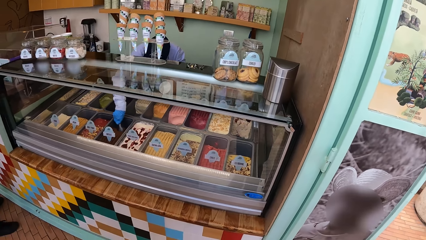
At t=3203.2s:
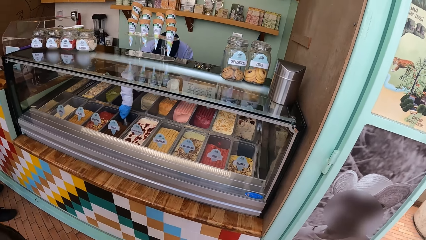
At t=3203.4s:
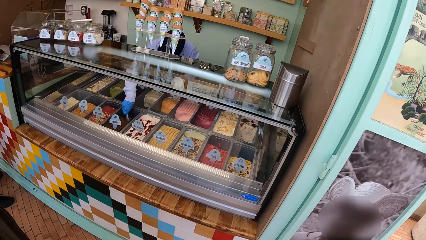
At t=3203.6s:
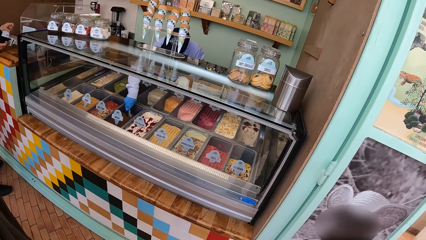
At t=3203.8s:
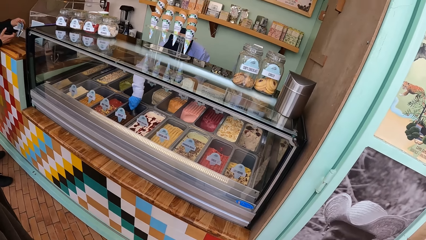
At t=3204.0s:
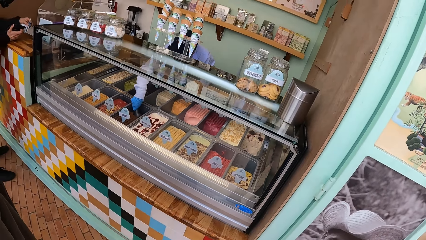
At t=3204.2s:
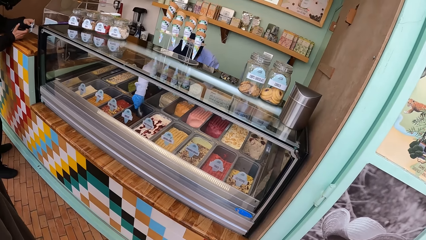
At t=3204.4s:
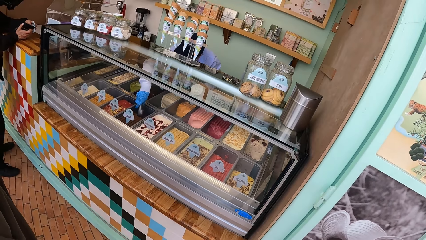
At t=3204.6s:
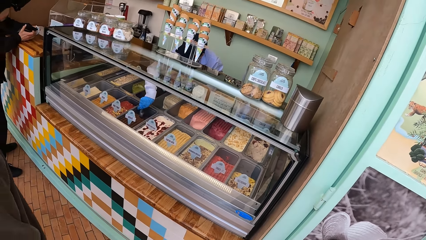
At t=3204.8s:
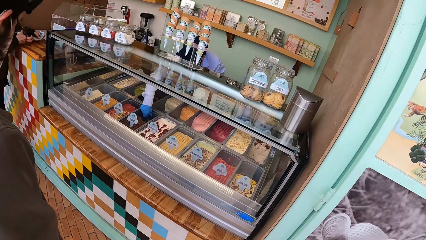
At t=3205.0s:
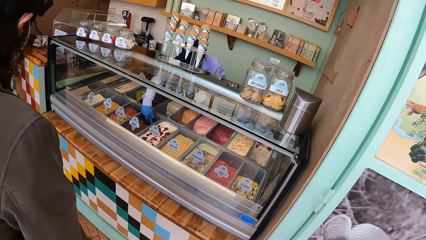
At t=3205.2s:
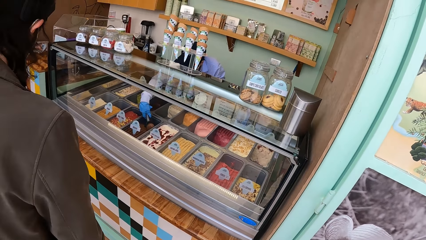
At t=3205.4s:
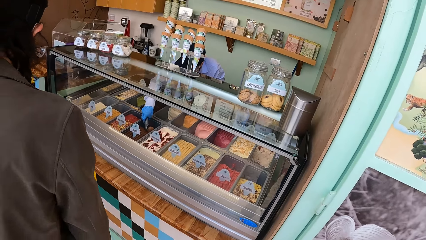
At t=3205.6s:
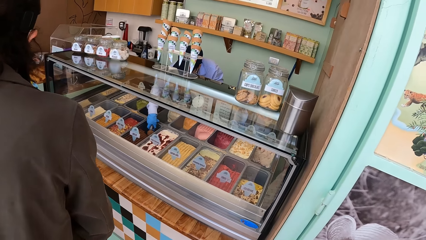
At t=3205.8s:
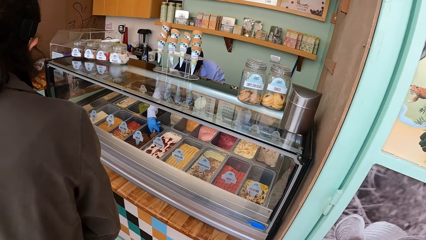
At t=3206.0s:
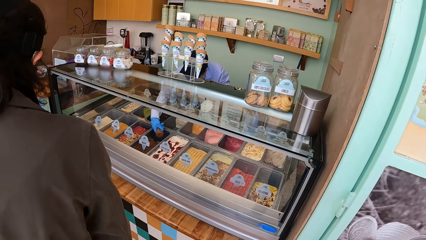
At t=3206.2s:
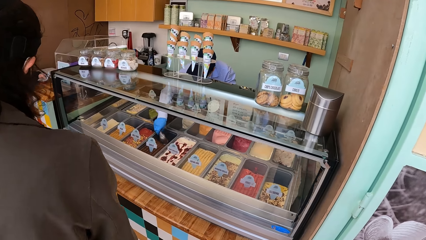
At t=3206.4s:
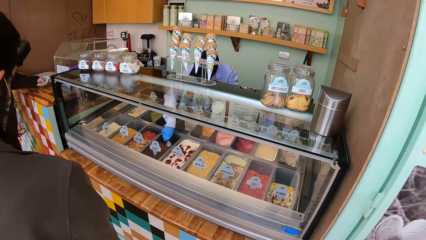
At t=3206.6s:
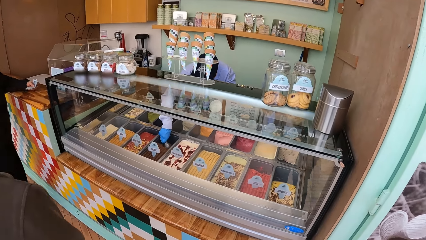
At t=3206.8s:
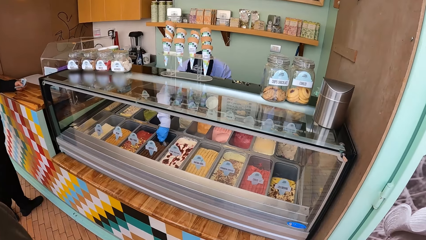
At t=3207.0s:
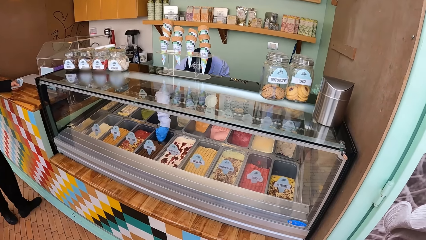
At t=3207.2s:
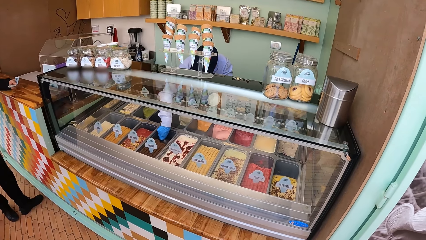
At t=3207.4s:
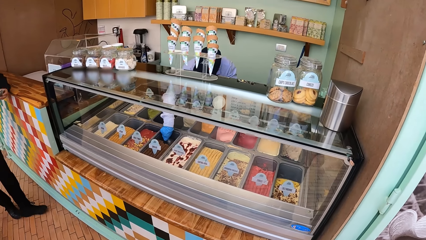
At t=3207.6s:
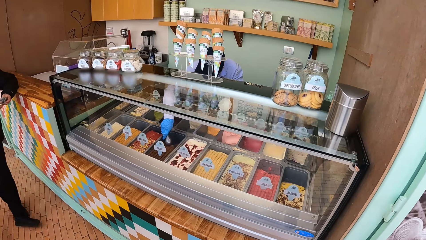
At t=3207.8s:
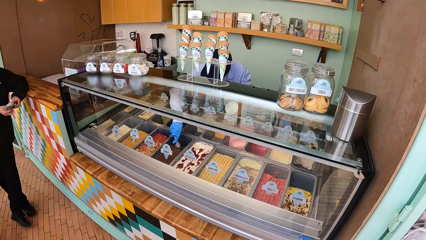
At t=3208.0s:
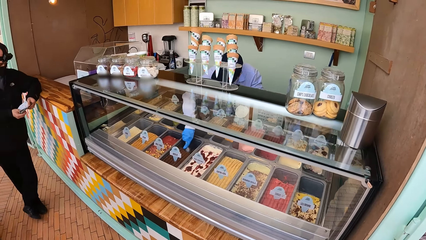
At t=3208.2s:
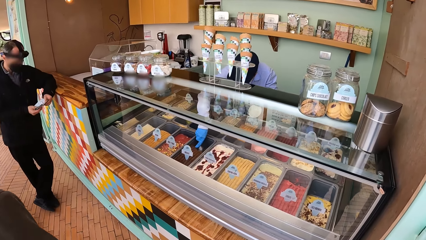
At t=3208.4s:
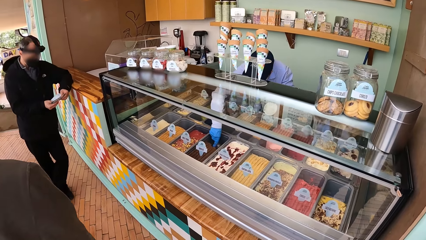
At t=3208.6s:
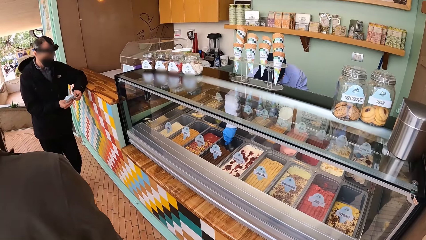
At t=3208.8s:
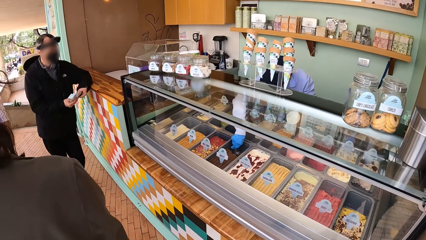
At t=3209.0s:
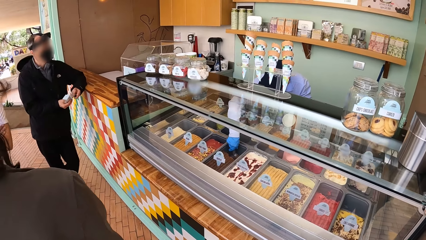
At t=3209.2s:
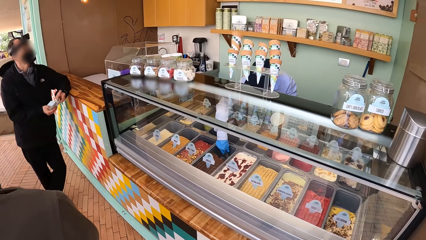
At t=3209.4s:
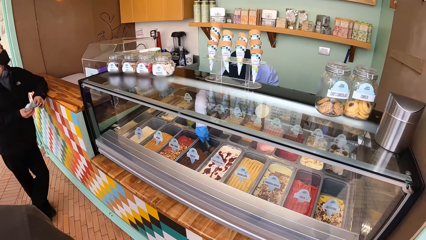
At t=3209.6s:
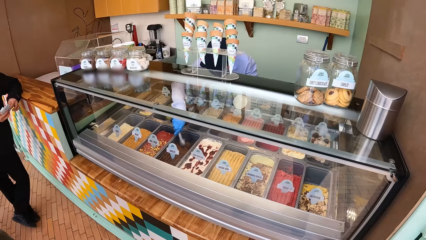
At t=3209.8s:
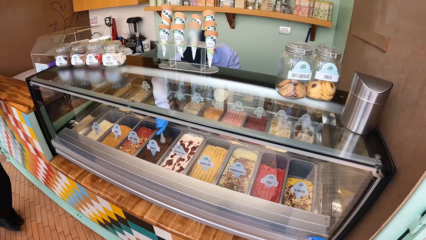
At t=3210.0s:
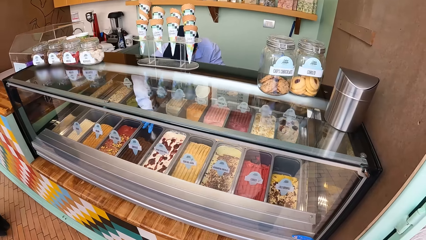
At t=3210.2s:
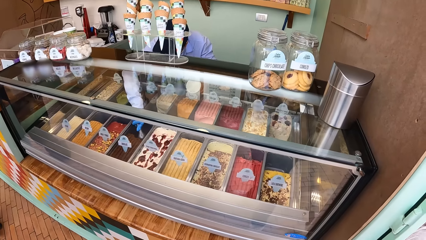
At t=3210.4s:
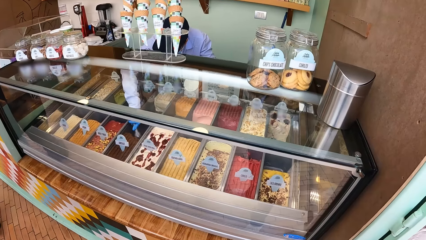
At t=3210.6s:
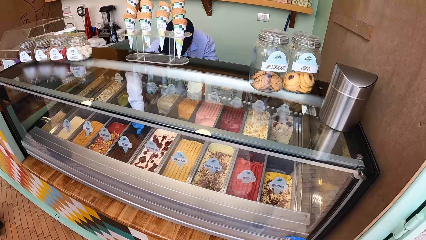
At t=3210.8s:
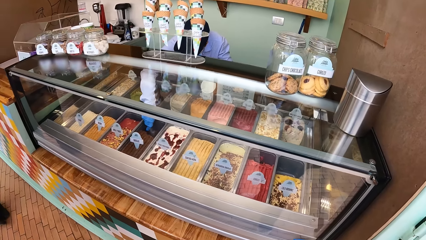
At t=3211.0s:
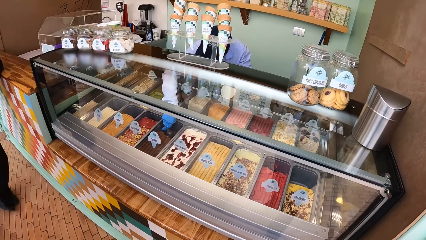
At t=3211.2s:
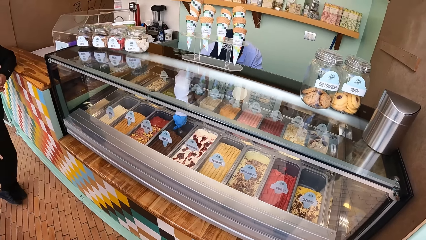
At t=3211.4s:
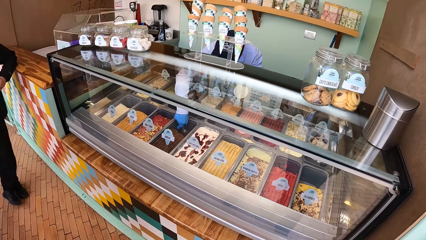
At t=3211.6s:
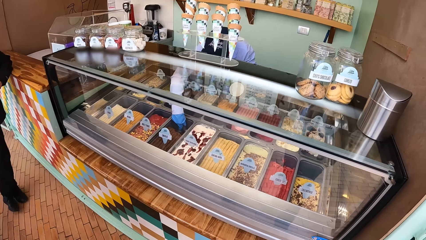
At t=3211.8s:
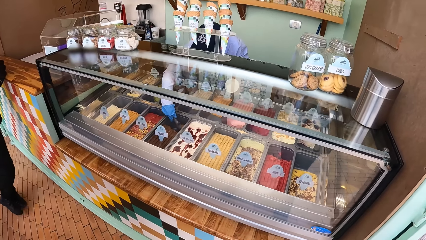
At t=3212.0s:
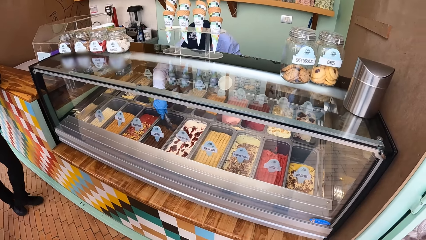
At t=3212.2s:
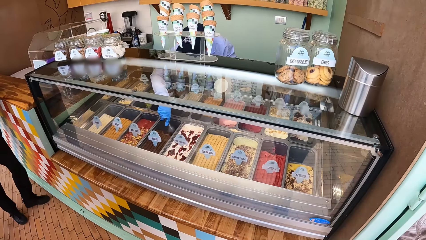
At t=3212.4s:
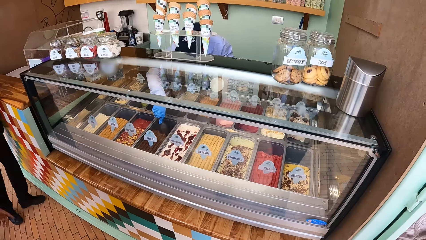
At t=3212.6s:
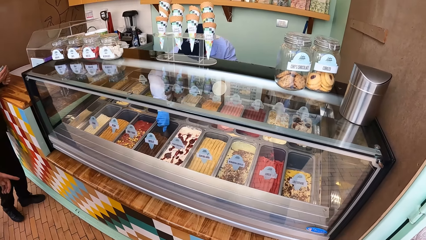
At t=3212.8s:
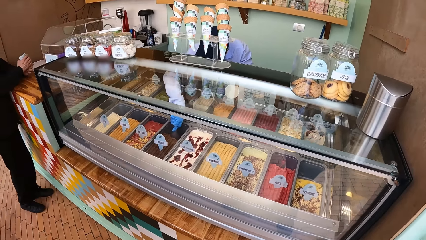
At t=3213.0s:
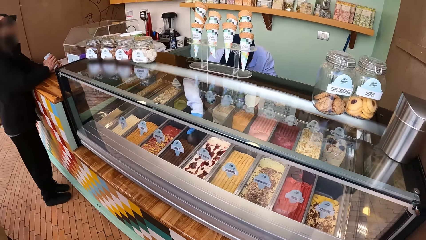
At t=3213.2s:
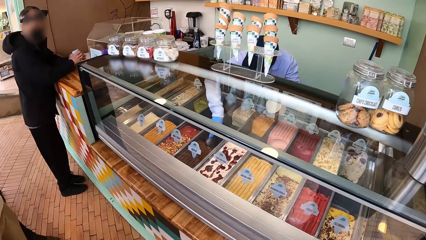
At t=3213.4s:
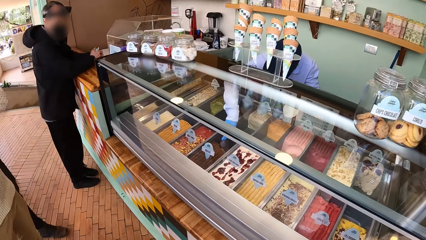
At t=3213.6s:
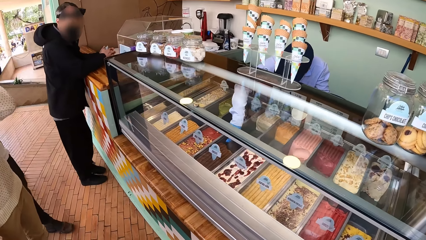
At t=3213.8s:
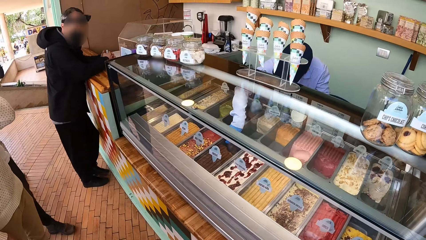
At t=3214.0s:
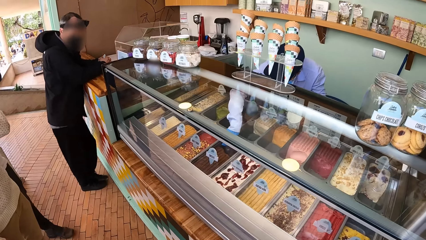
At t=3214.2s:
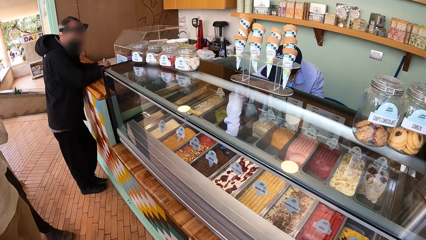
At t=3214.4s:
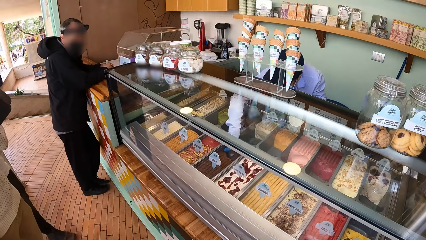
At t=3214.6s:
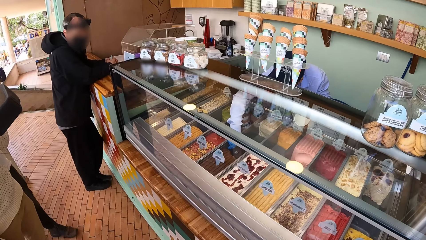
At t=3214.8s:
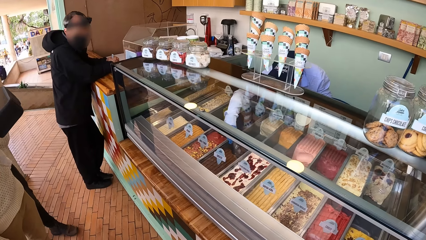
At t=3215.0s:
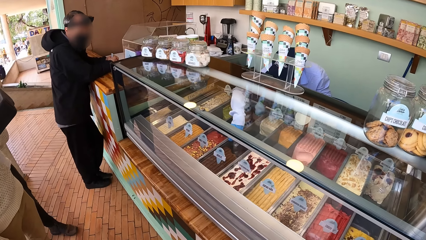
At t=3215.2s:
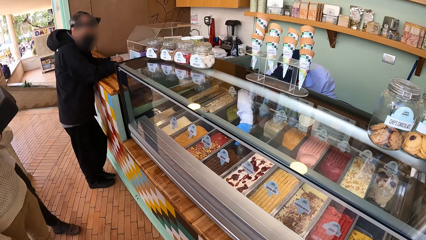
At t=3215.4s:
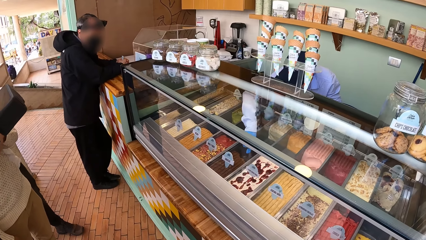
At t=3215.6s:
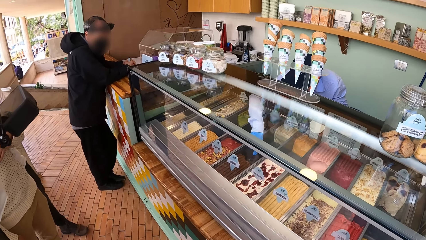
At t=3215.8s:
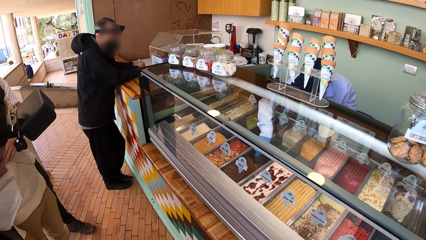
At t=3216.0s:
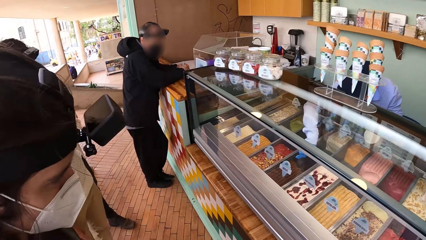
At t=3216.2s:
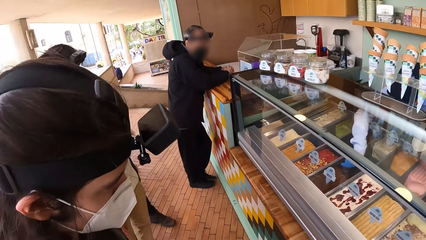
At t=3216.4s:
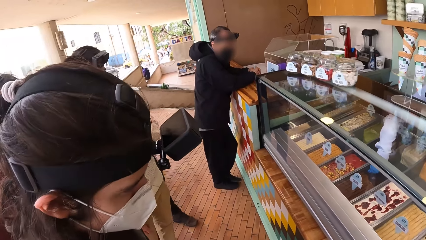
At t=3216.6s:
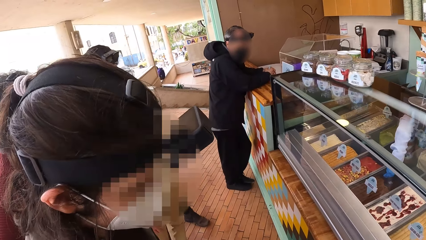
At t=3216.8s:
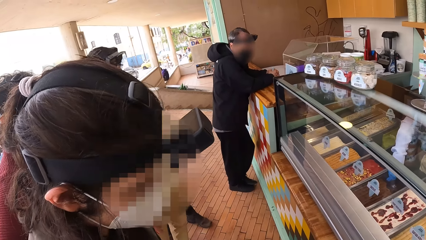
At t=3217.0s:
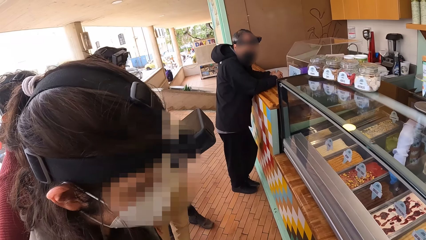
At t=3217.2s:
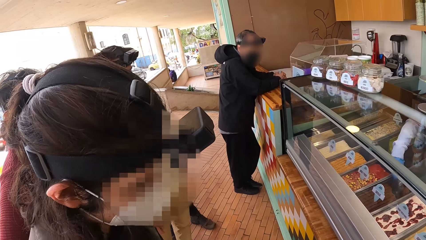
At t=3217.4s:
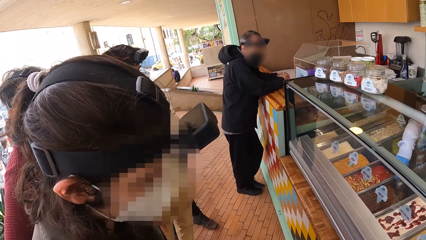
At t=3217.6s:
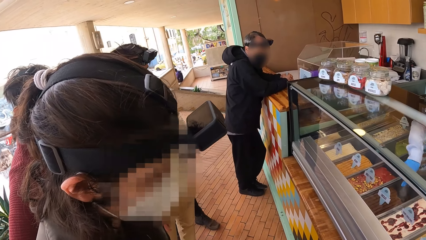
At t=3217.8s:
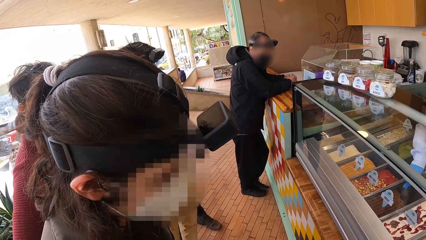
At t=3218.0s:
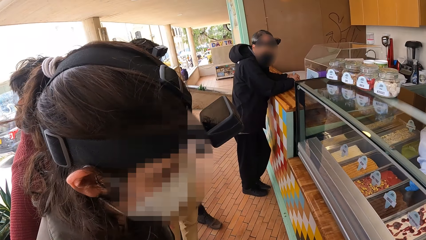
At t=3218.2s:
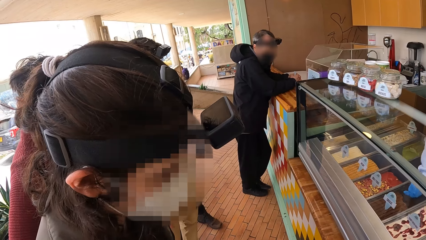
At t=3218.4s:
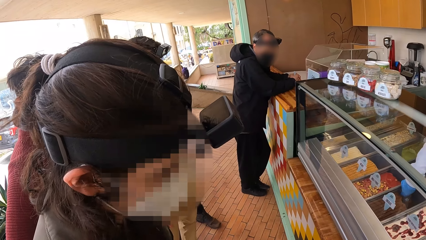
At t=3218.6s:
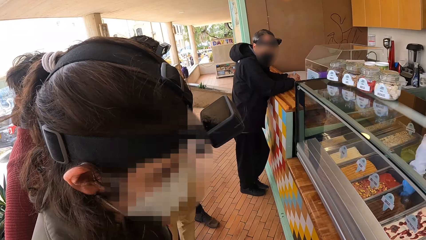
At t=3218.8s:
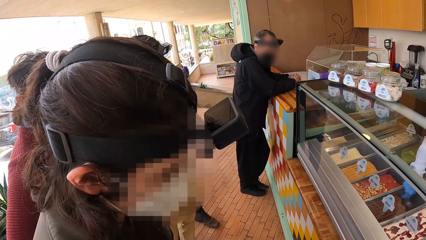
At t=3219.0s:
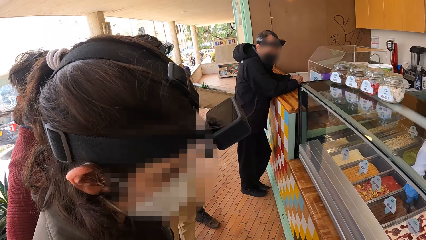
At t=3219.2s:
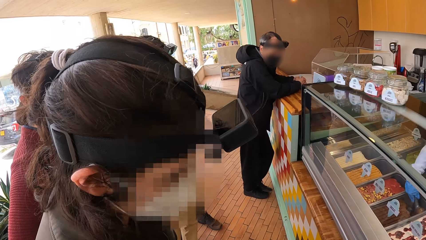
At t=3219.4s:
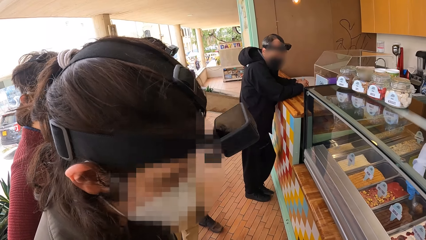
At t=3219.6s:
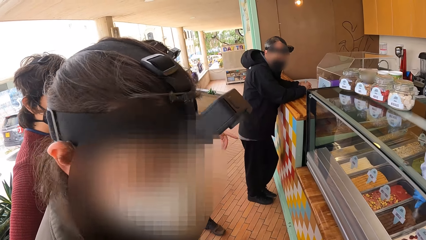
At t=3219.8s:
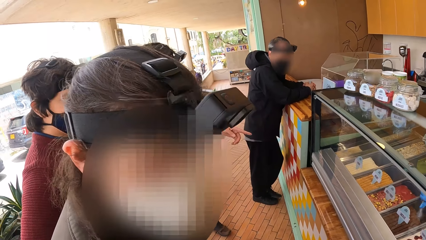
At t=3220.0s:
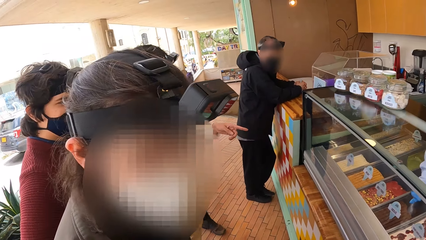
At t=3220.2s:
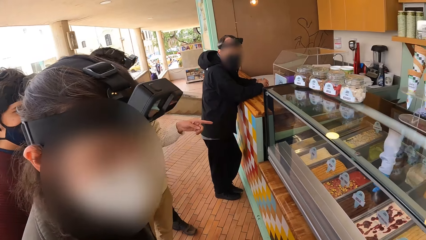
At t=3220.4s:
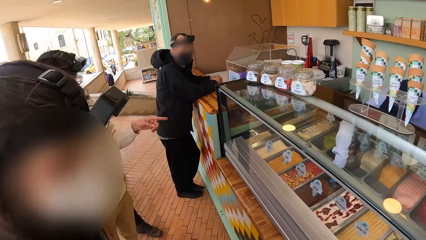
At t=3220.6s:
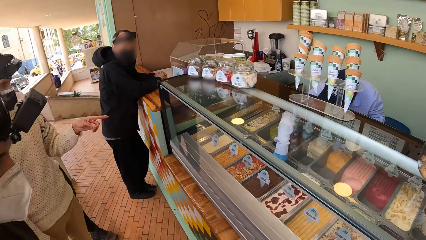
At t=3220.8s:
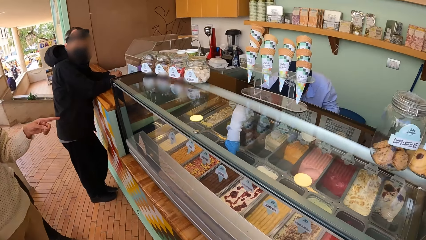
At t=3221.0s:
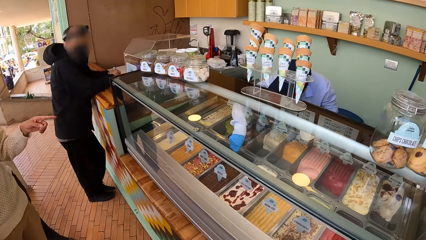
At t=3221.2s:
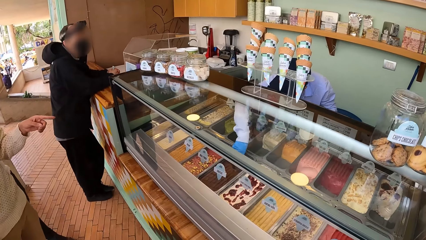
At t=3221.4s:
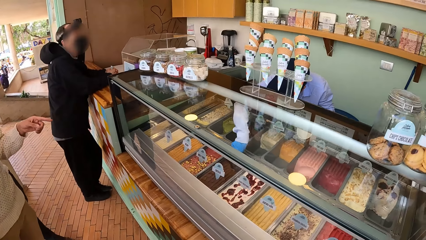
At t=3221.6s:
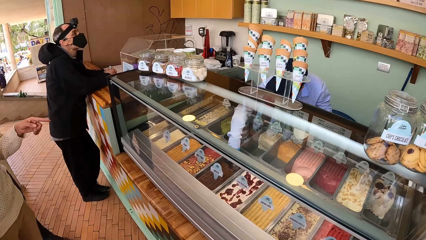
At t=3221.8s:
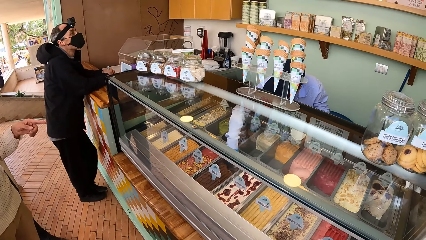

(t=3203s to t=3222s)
A man holds money with his left hand. The man holds the money with both hands. The man rests his hands on a platform. The camera wearer stares at a person. A person scoops the ice cream in a container. Another man points at the display glass with his left hand. A woman interacts with the camera wearer.
